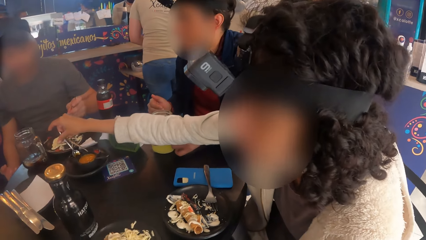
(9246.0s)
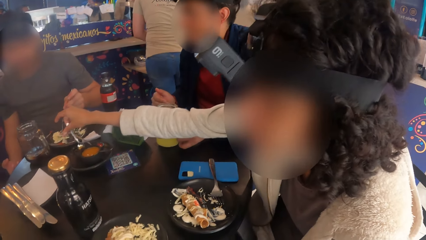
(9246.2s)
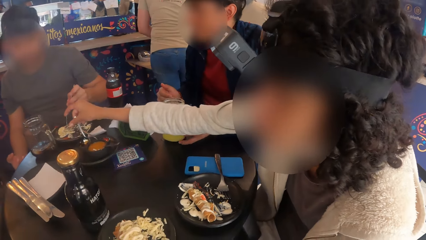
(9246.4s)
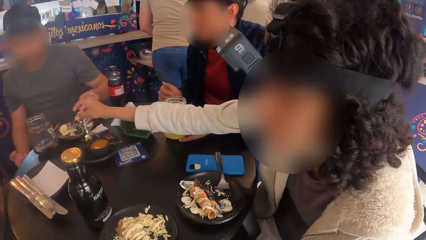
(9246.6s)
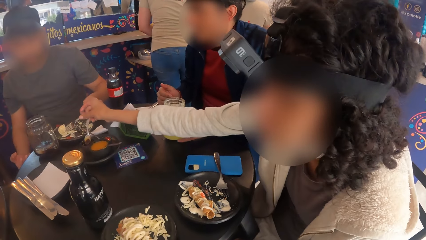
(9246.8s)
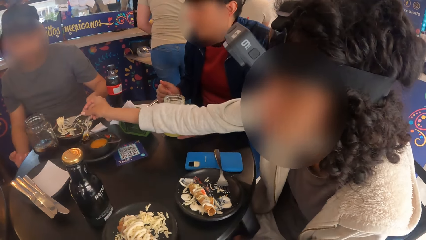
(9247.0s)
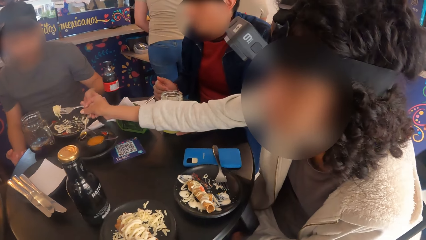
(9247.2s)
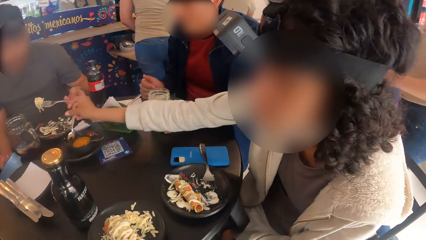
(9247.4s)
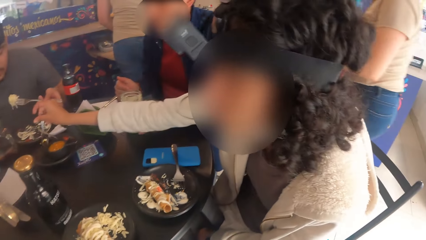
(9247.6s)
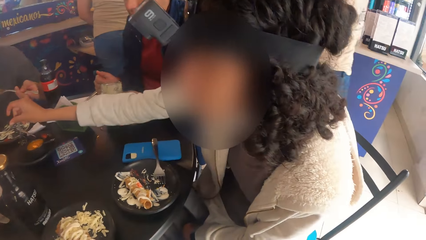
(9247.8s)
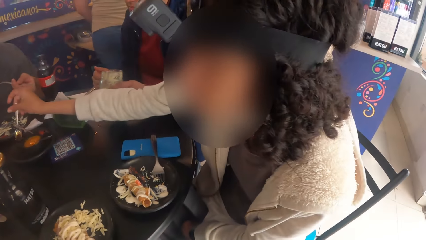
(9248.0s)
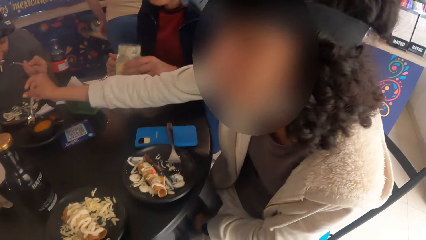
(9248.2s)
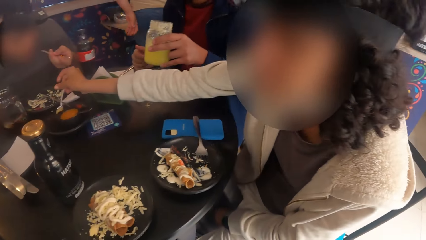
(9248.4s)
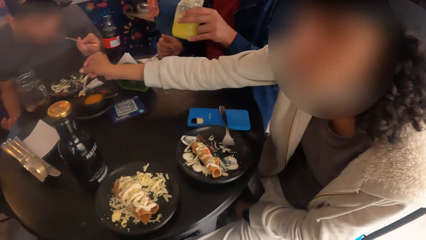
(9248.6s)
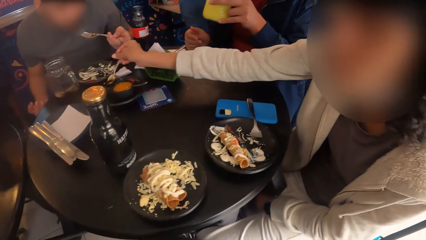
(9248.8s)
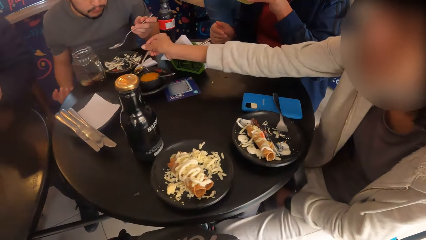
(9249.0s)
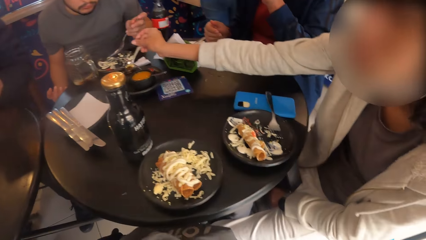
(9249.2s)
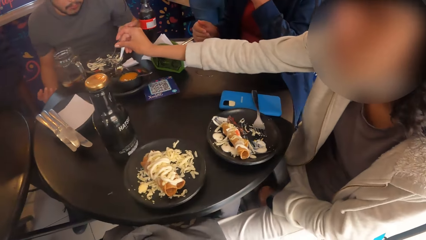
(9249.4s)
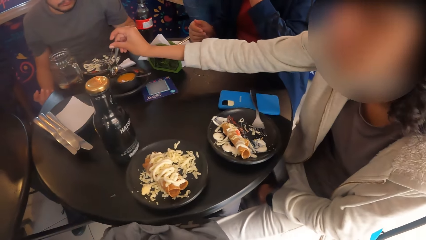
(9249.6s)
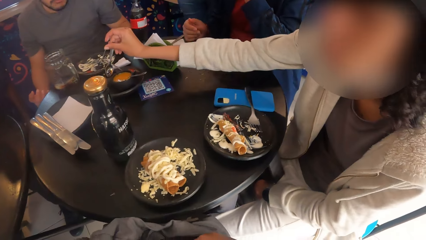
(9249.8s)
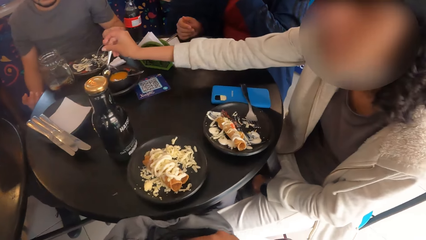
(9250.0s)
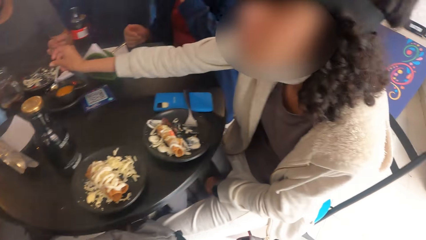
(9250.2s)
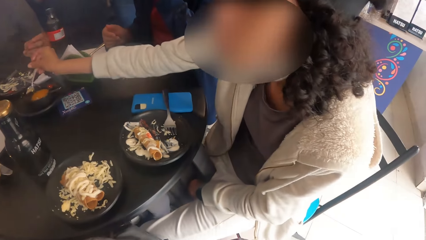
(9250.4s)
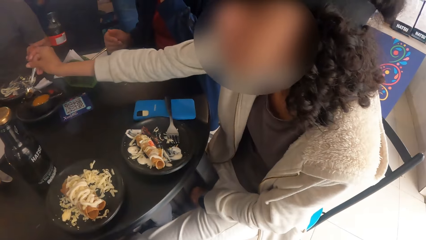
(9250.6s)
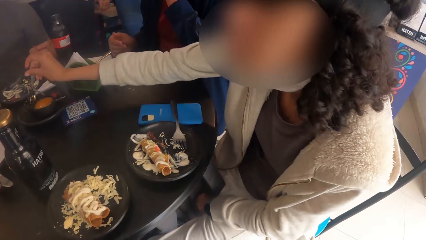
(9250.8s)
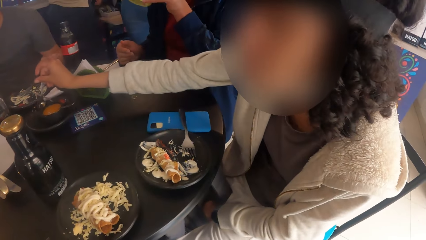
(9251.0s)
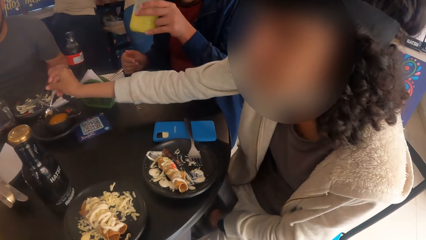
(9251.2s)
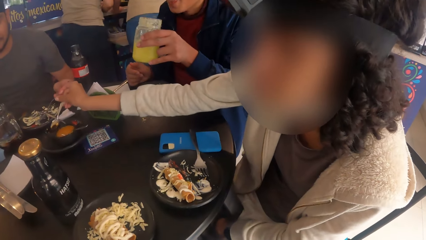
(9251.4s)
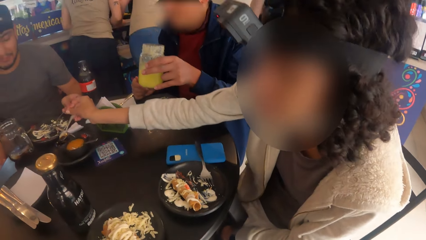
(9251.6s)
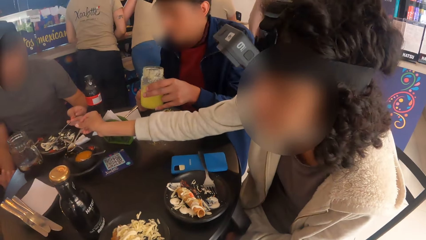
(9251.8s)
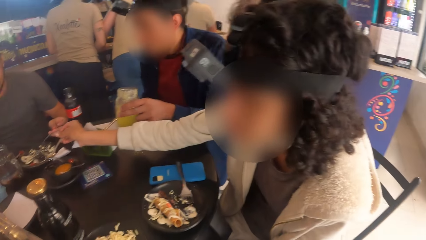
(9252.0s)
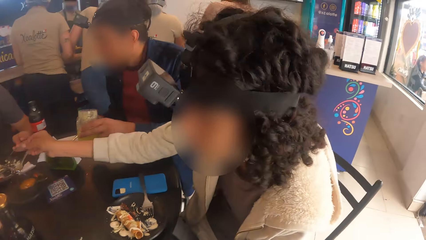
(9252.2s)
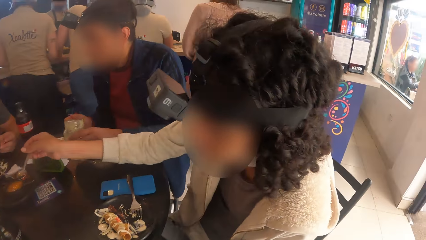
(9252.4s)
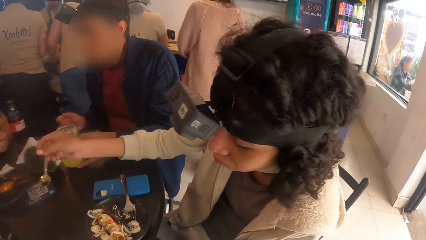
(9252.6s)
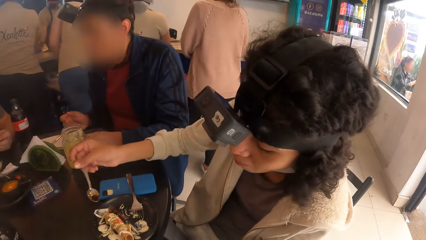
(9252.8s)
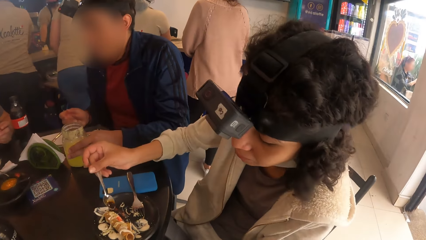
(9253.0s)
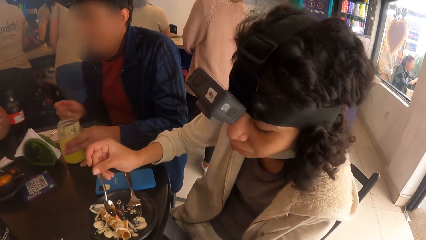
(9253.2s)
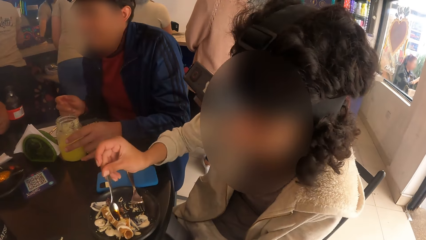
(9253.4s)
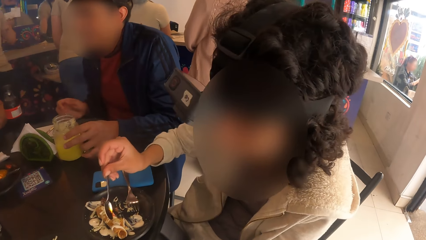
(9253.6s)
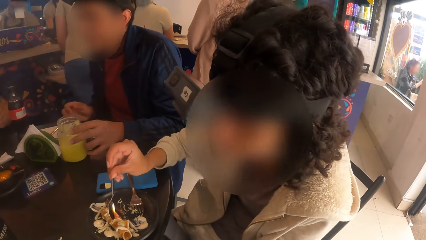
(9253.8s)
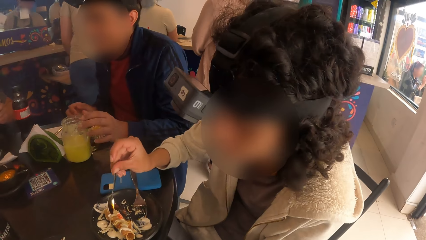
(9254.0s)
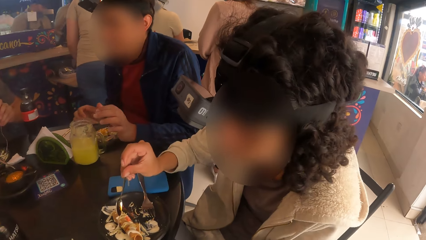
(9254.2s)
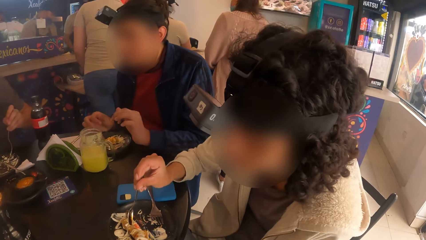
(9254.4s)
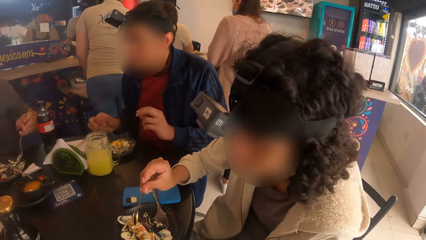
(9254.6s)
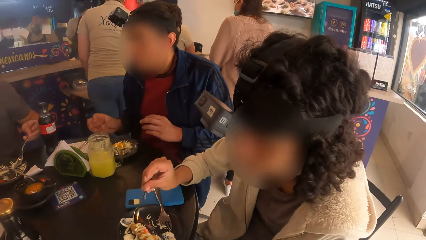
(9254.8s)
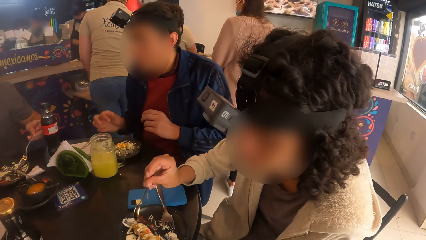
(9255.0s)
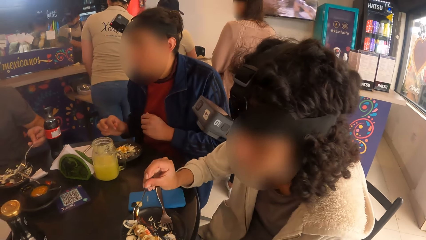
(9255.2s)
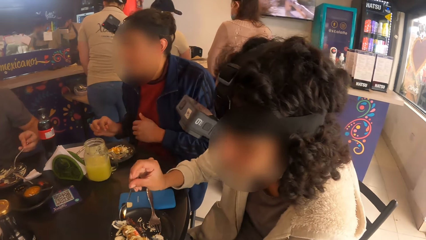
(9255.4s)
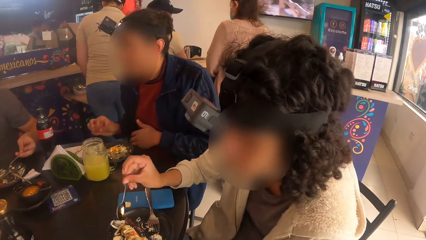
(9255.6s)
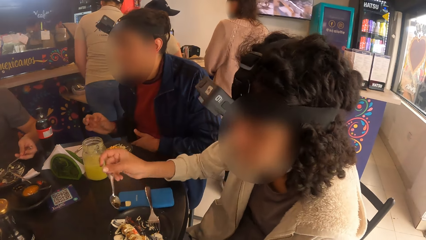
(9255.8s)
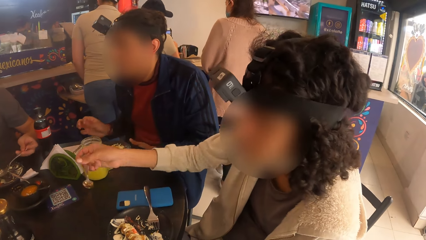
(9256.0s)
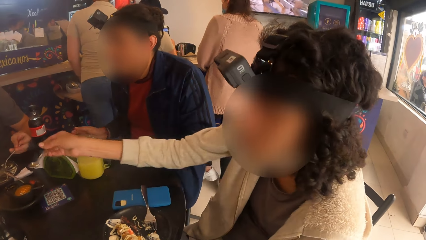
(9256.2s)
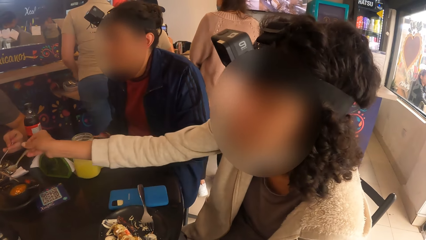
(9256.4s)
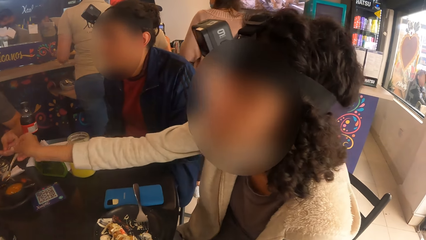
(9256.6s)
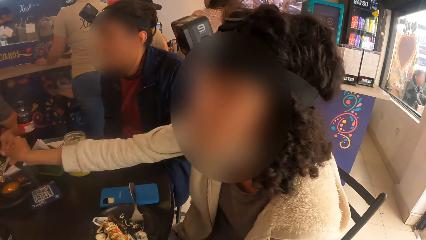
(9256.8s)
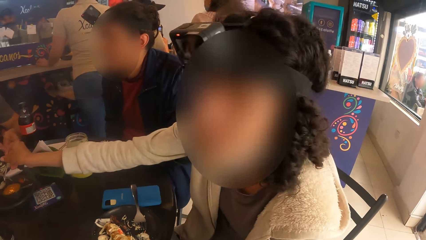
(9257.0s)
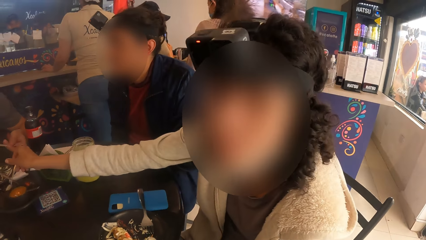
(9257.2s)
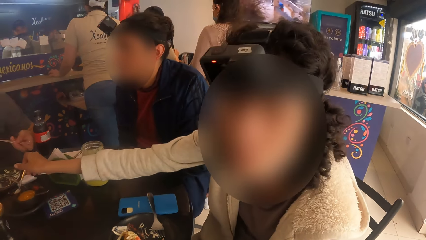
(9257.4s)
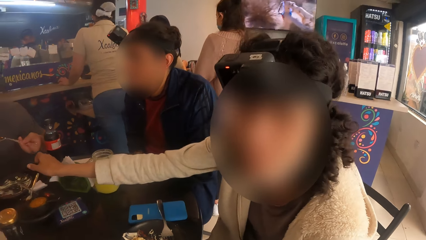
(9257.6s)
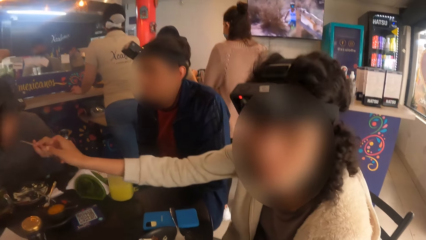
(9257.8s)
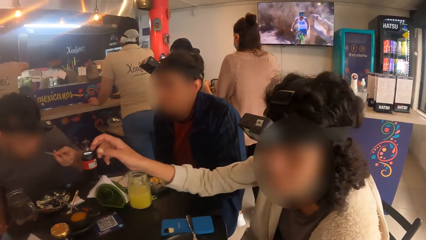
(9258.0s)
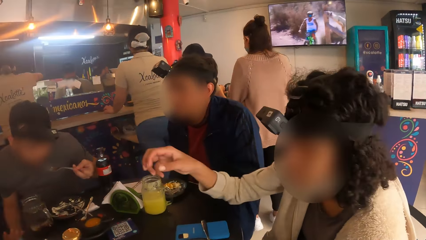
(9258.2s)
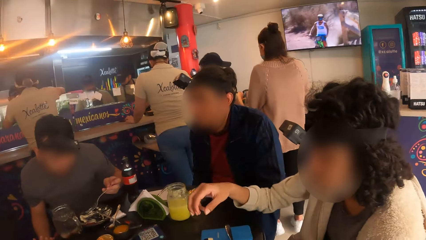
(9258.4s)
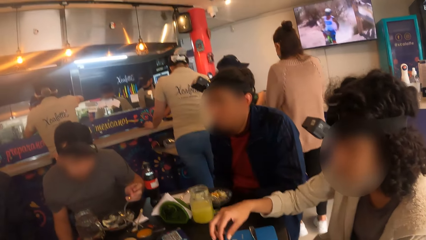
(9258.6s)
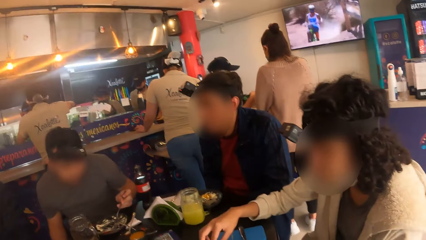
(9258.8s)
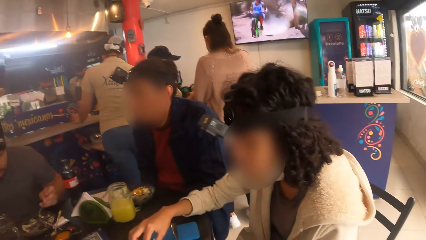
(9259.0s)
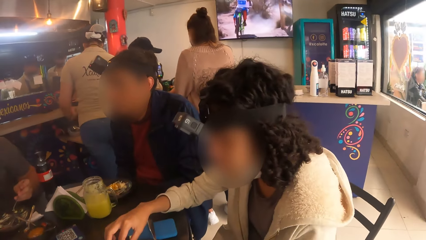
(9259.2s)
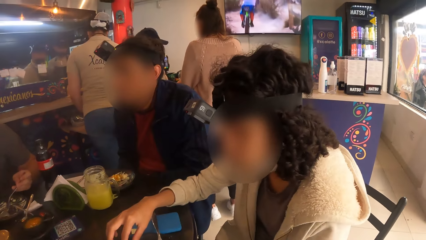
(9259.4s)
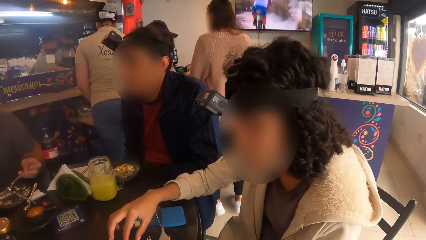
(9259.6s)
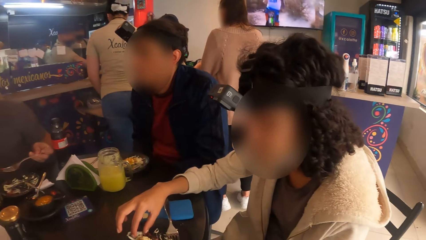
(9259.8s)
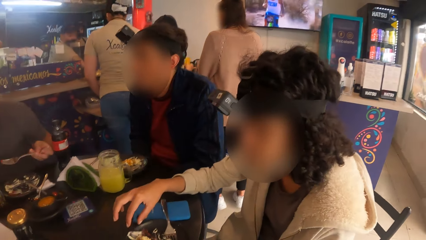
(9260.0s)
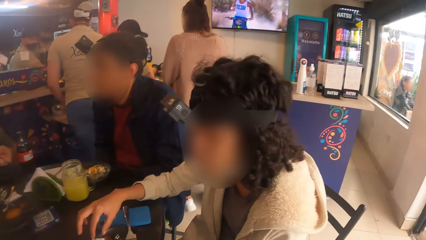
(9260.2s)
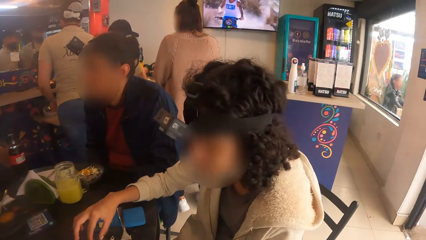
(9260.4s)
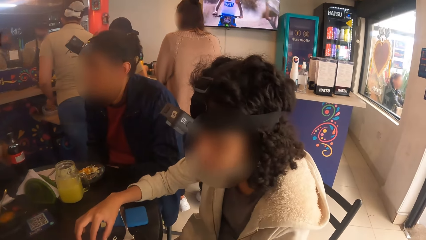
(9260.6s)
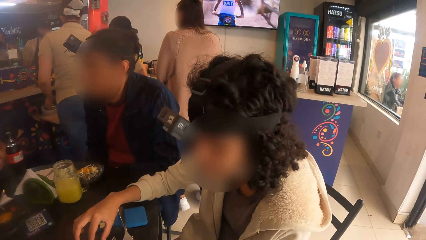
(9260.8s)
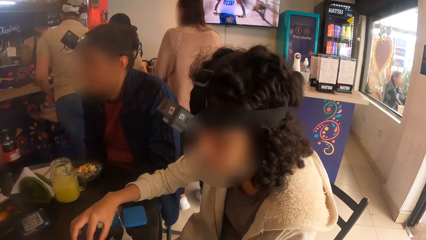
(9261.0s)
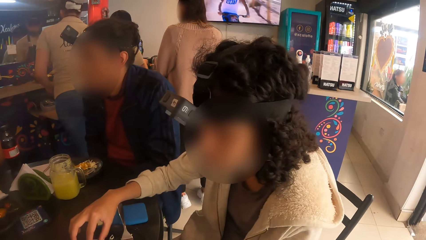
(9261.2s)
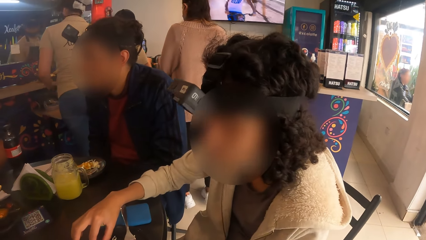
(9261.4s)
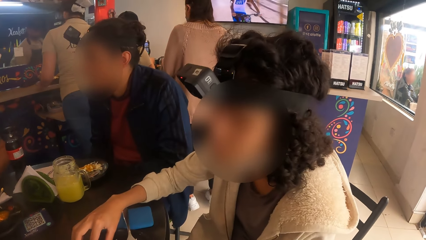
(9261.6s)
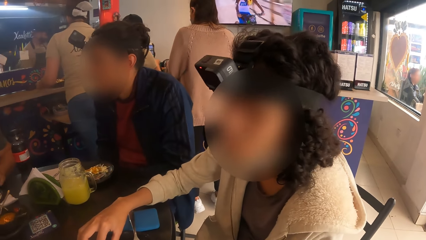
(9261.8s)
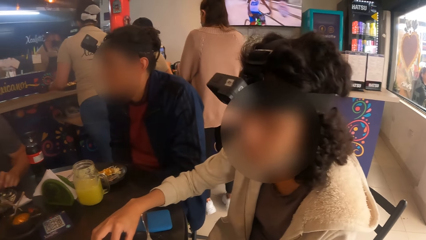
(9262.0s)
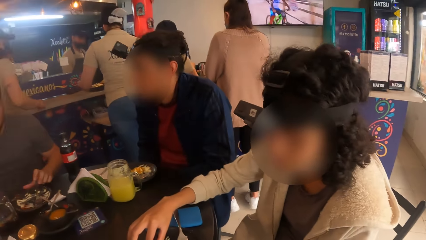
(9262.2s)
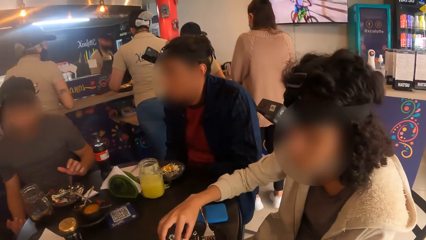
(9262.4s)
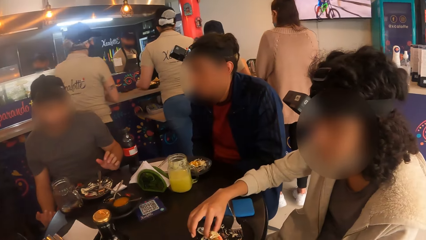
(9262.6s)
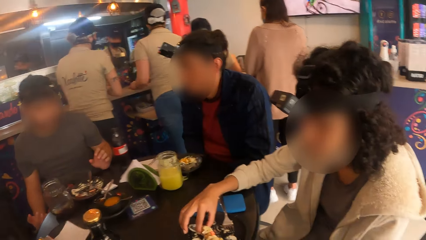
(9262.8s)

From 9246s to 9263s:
A woman takes some cream from a bowl on the plate on the table with a spoon in her right hand. The woman holds the spoon. A man picks up a cup on the table with his left hand. Another man eats the salad with the fork in his left hand. The first man drops the cup on the table with his left hand. The woman pours the cream from the spoon in her right hand to the plate on the table. The woman puts pepper on the food. The woman drops the spoon in the bowl on the plate on the table.
